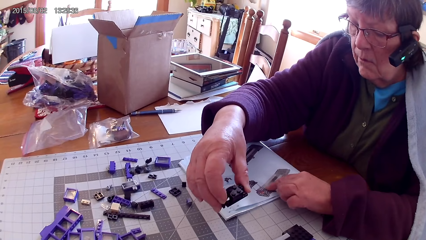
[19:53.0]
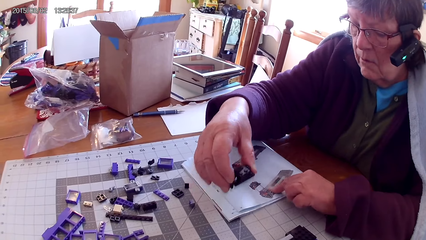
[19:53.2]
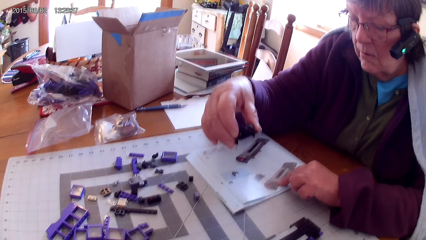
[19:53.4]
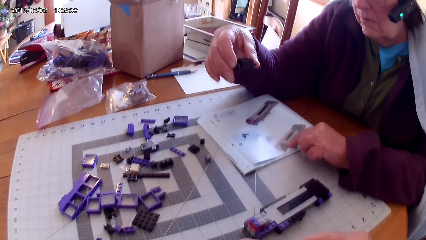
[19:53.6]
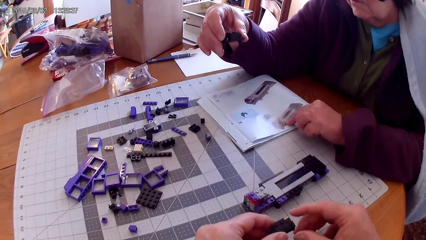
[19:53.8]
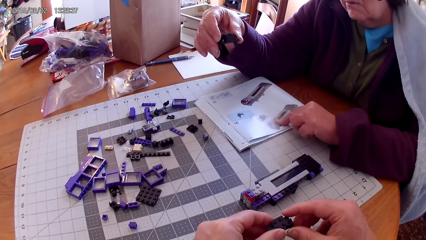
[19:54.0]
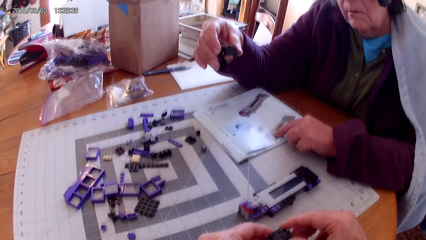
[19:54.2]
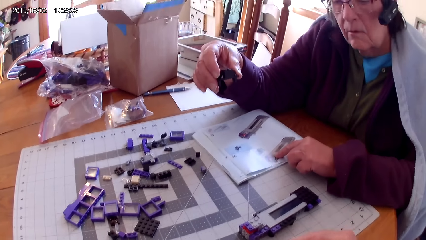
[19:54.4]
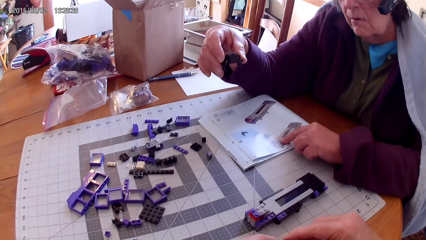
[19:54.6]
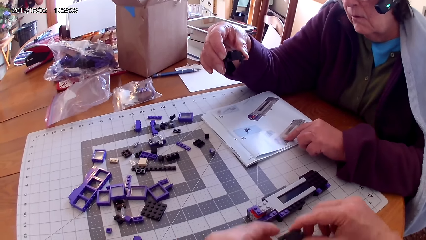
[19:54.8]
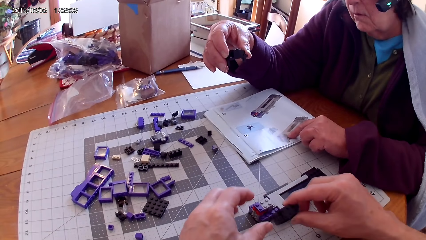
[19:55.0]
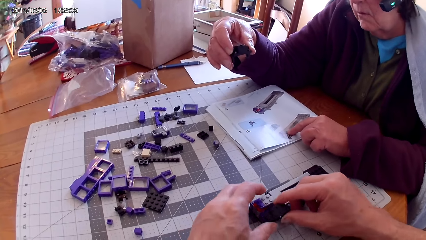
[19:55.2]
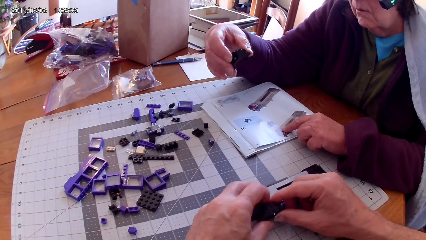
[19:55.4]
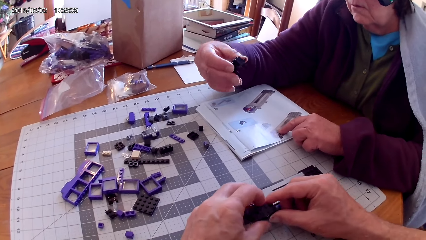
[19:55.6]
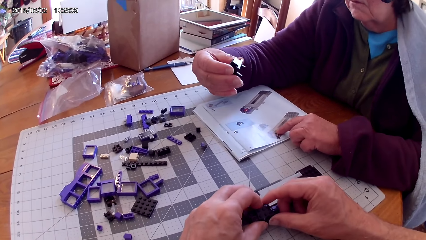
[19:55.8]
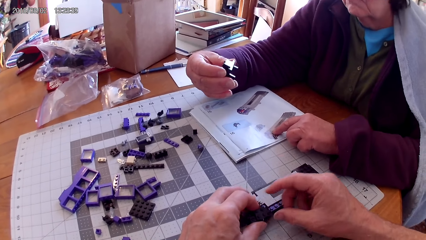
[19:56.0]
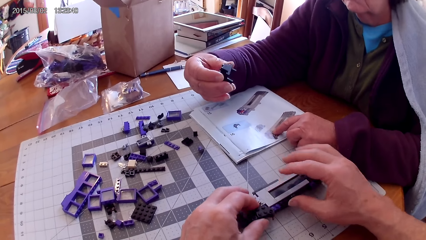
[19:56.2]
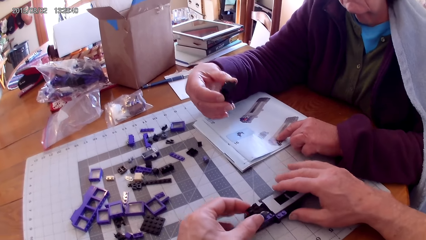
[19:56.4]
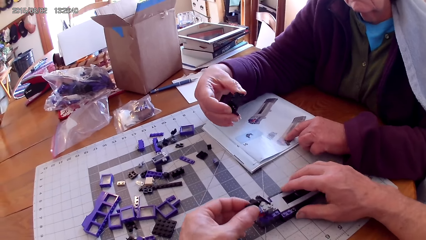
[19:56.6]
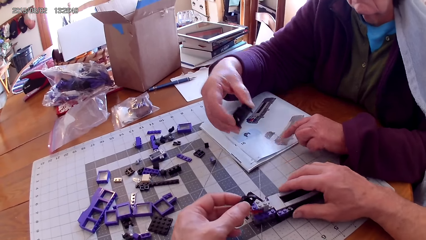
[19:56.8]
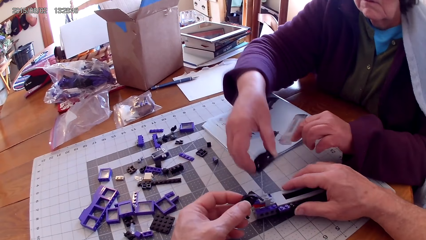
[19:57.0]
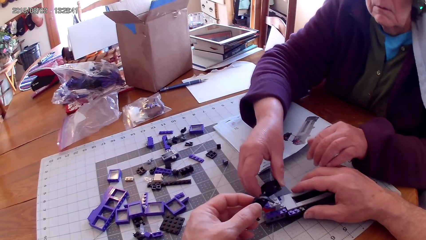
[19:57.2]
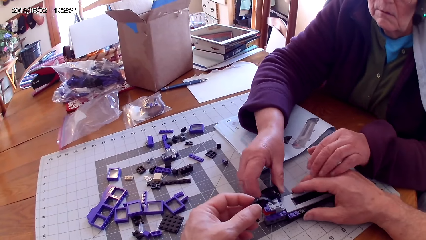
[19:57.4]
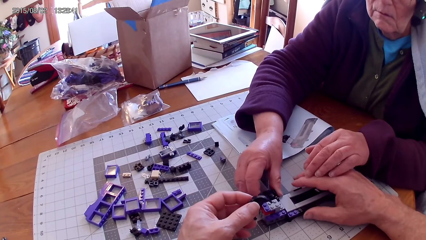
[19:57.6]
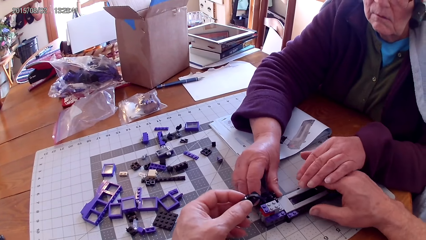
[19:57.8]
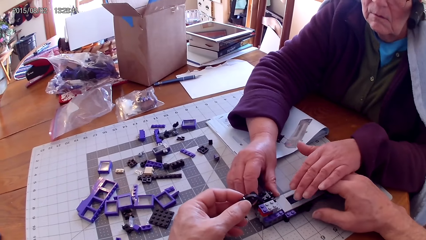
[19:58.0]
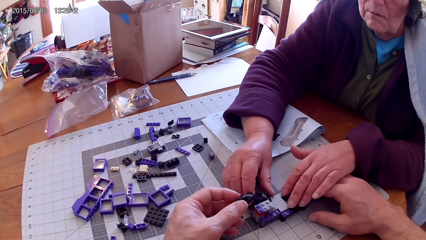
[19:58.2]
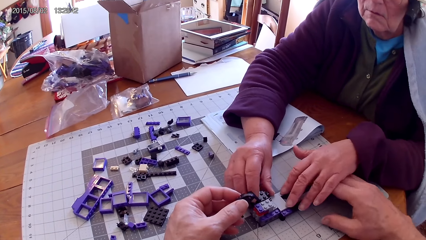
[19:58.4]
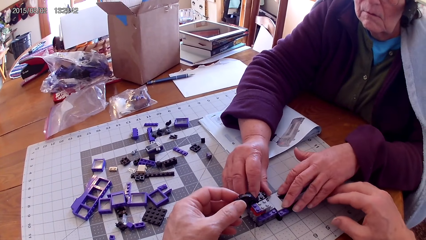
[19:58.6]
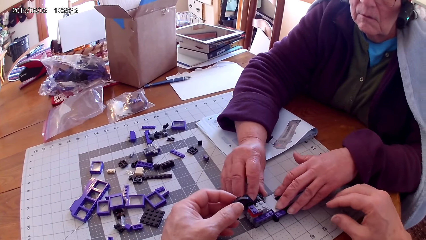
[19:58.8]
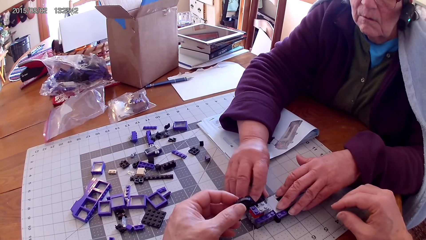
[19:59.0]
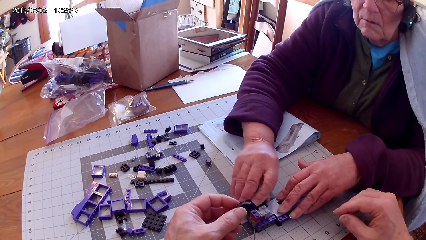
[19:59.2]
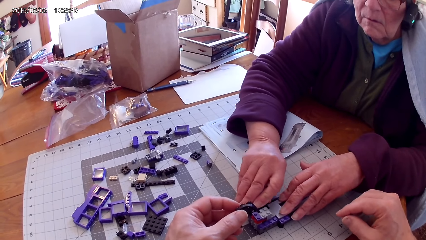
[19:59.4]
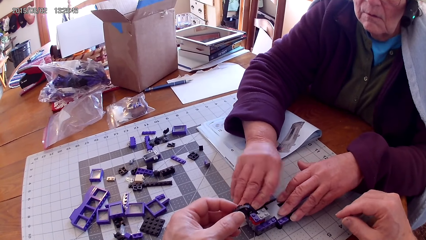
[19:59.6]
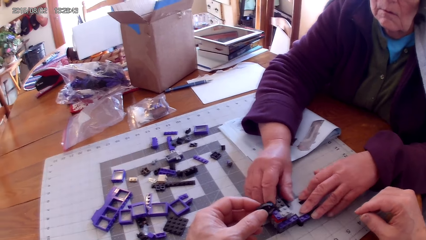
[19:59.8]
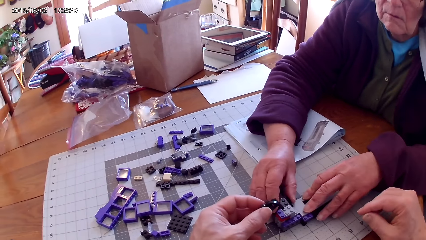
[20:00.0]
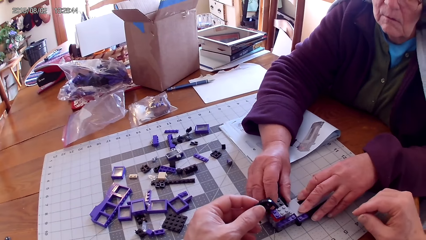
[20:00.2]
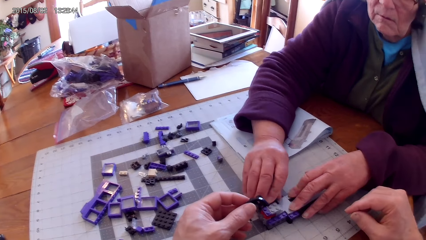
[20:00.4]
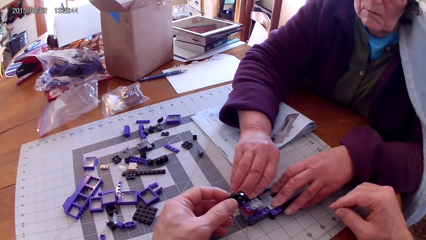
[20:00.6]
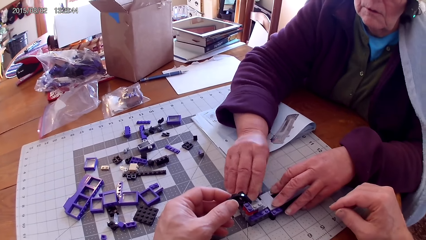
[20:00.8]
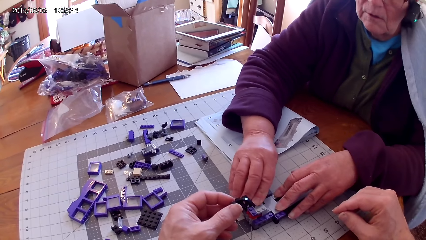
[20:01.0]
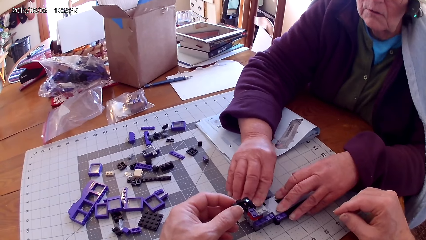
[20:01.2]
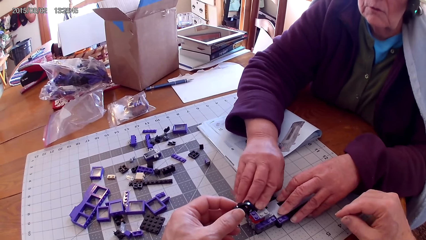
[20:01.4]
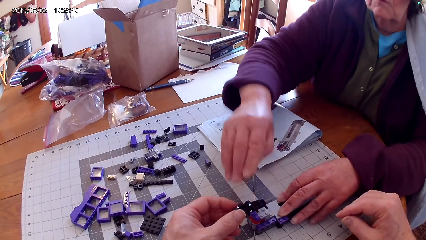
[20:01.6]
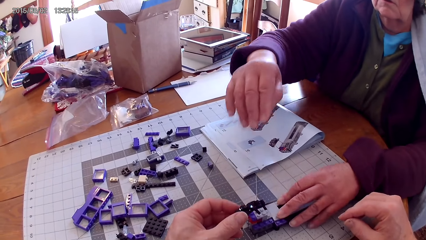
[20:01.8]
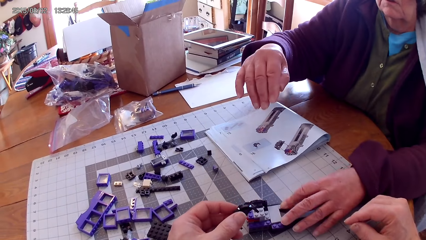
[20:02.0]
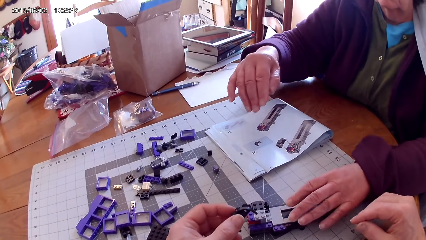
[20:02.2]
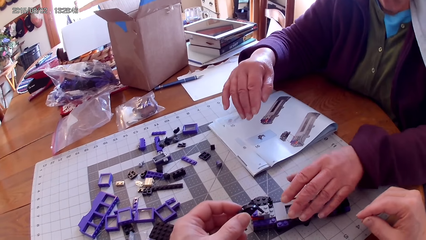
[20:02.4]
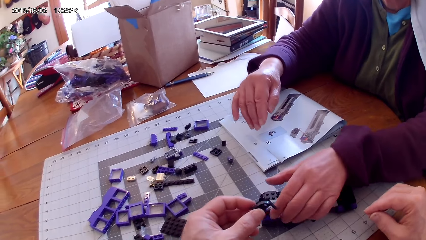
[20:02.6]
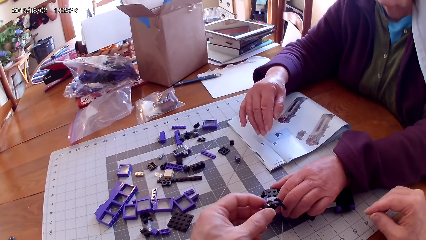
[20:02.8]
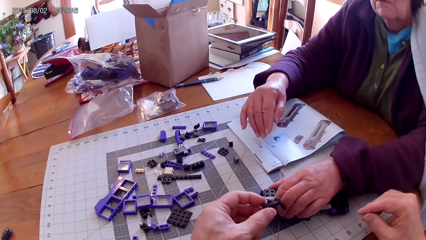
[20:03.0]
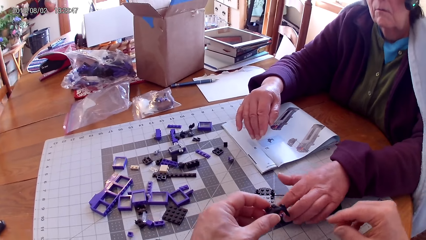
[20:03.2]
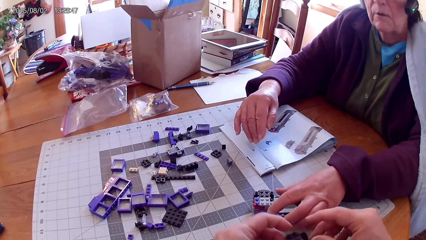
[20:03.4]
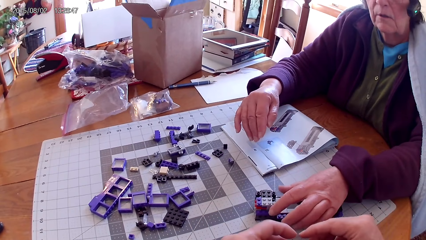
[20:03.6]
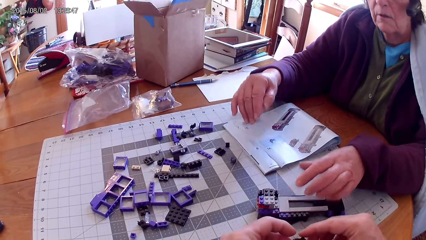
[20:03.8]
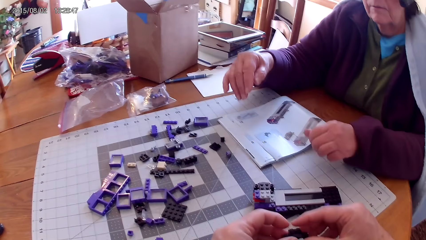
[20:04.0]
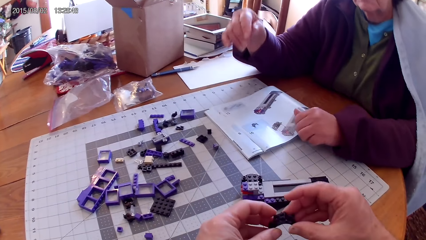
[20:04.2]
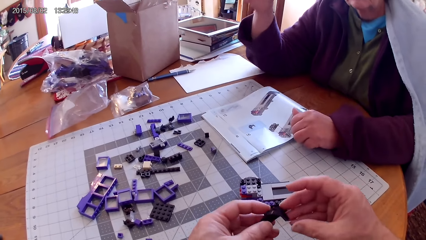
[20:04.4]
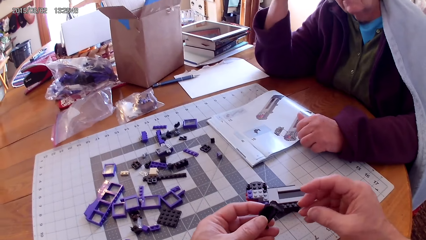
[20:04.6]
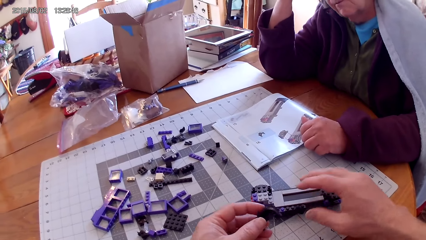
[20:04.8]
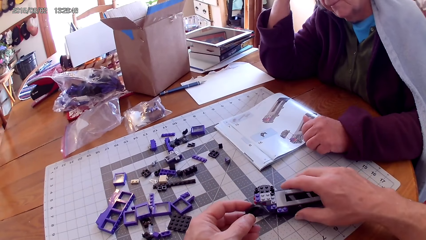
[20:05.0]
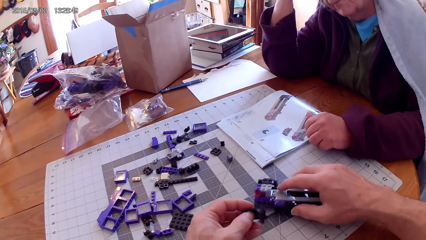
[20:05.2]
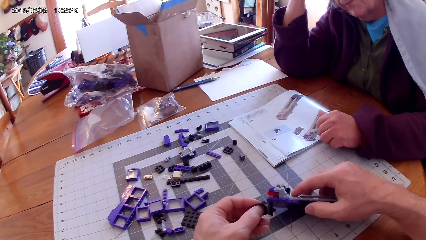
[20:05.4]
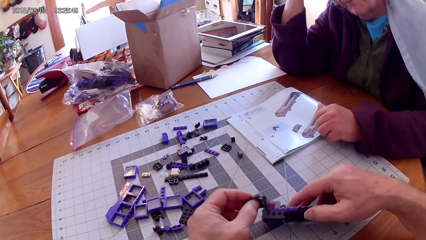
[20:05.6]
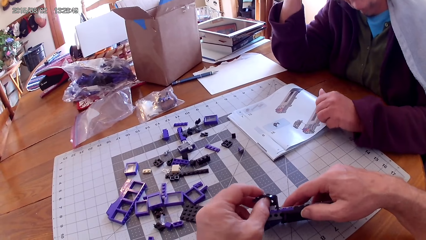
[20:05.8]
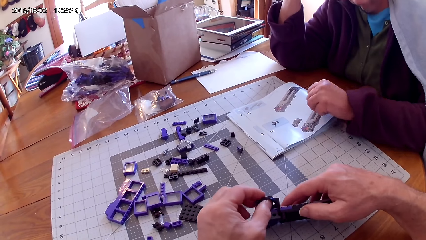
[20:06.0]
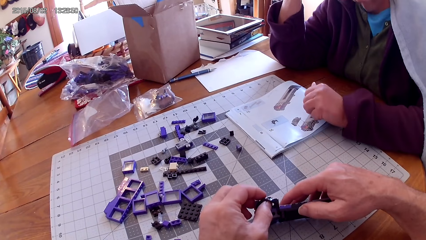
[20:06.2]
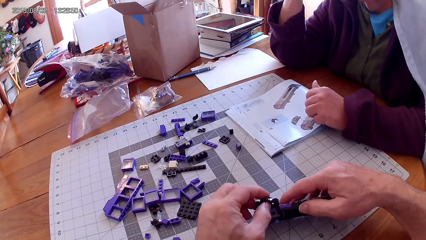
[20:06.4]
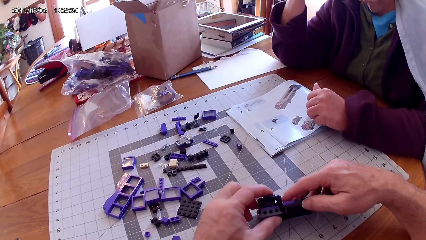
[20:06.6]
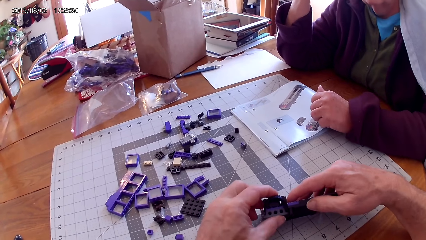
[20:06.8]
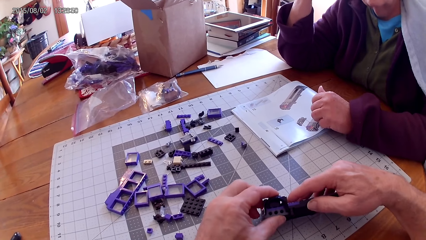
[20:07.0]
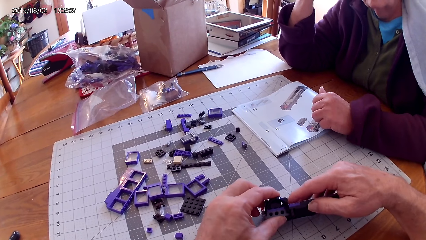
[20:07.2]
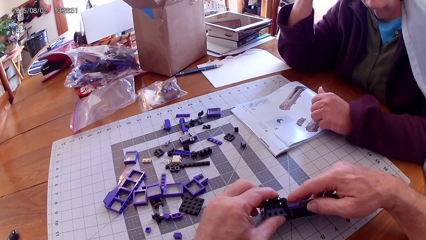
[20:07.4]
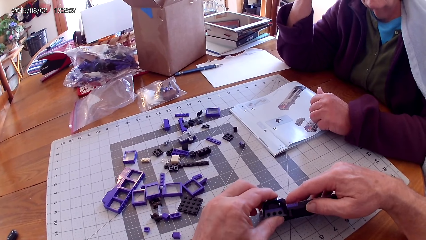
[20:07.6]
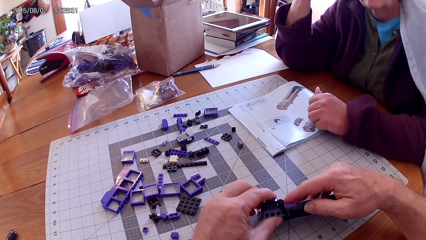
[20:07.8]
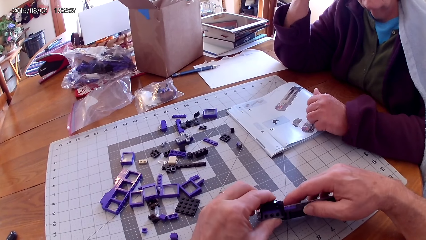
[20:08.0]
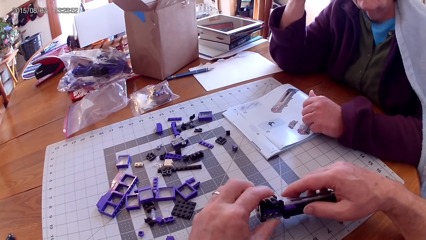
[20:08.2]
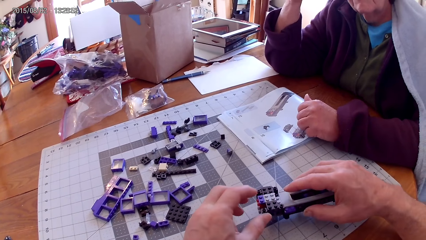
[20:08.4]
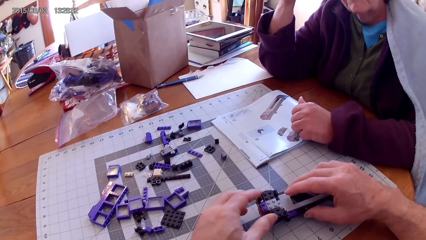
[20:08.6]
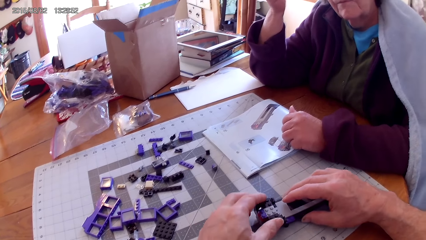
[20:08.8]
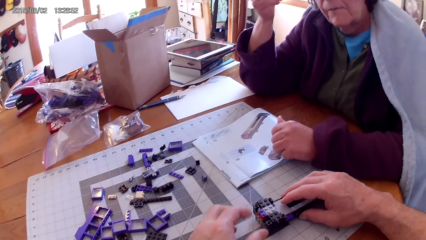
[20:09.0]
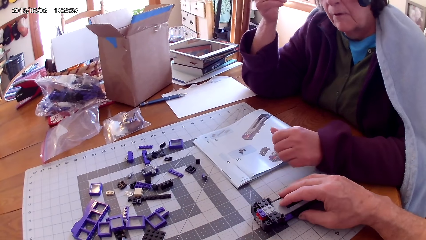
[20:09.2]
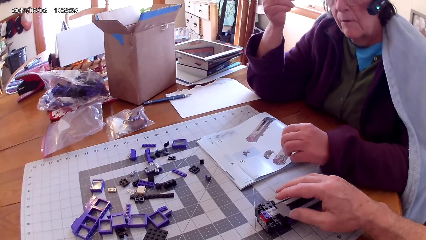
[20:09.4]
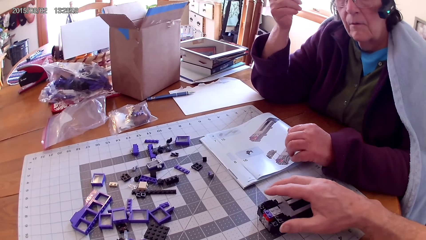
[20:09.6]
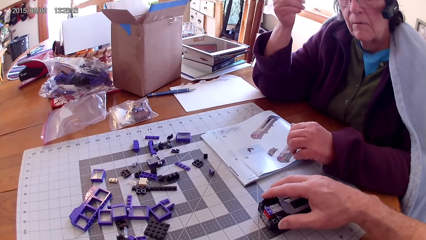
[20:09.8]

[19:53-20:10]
A woman points the picture in the manual. She raises the spare part. She looks in the manual book. The camera wearer looks on the spare part. He fixes the spare part in something. The woman looks on the spare part. The camera wearer touches something. The woman fixes the spare part in something. The camera wearer holds a plastic with his hands. He raises the spare part. The woman fixes the spare part. She raises hand. She touches something. The camera wearer touches the spare part with both hands. The woman removes hand from something. The camera wearer makes something. He picks up a plastic. The woman touches hair. The camera wearer fixes a plastic with his hands.
